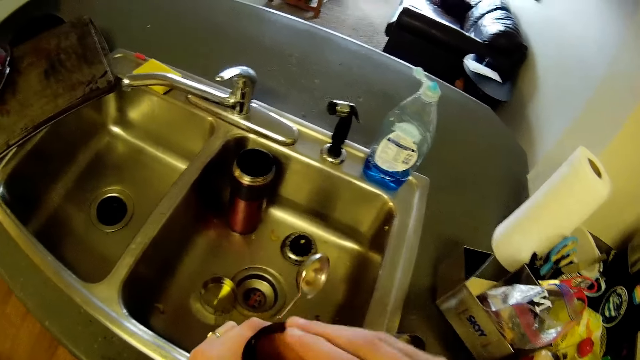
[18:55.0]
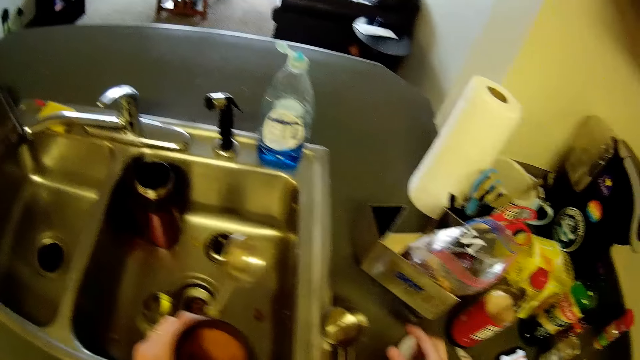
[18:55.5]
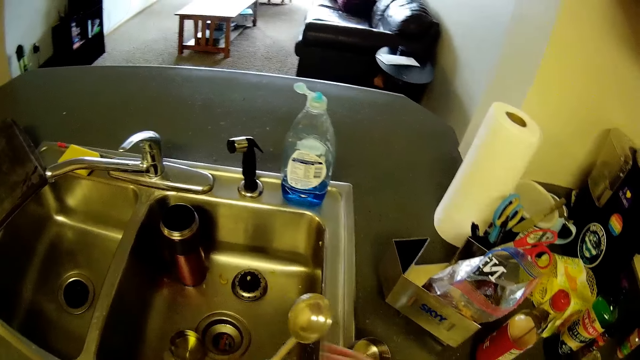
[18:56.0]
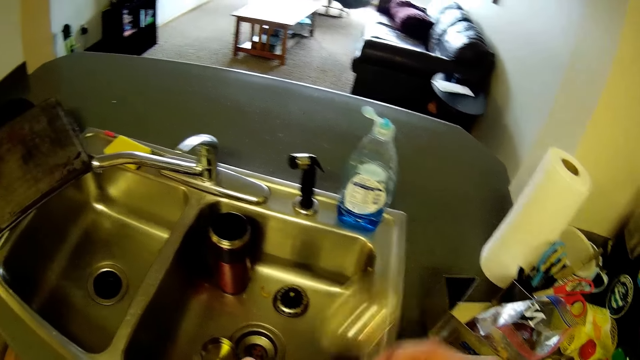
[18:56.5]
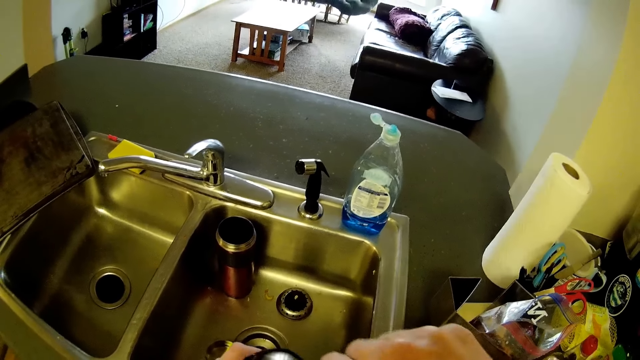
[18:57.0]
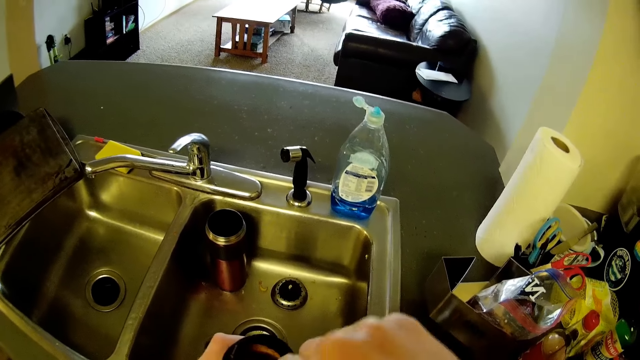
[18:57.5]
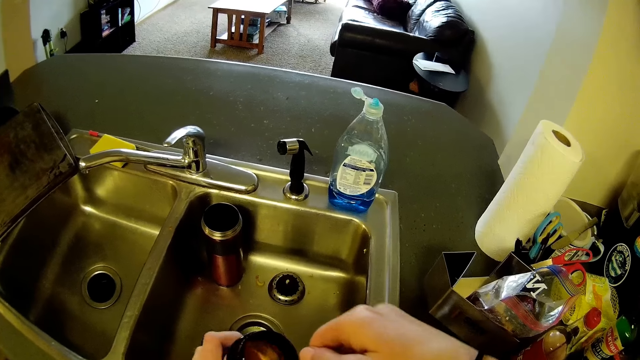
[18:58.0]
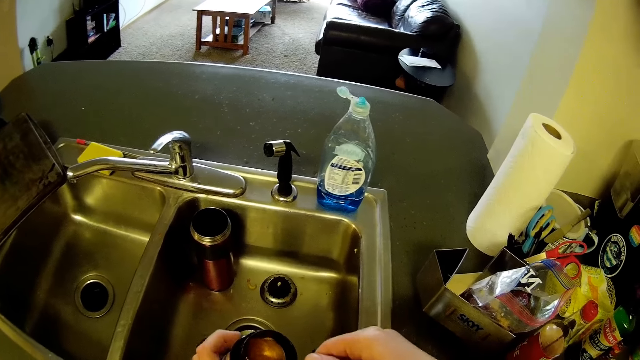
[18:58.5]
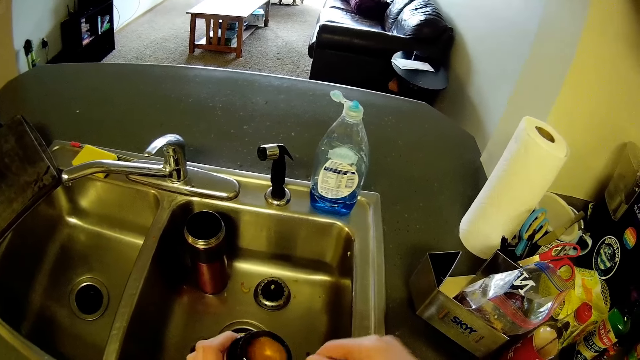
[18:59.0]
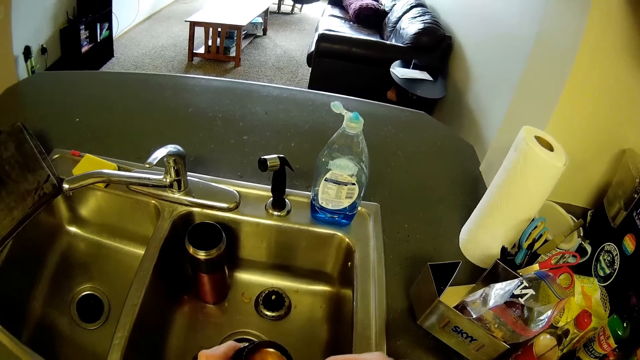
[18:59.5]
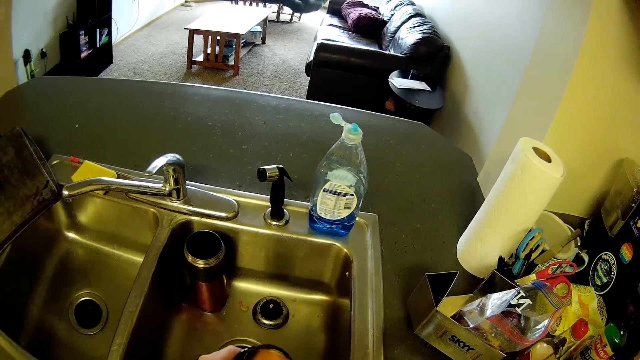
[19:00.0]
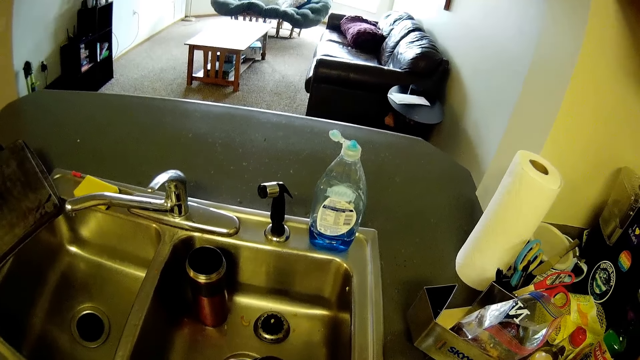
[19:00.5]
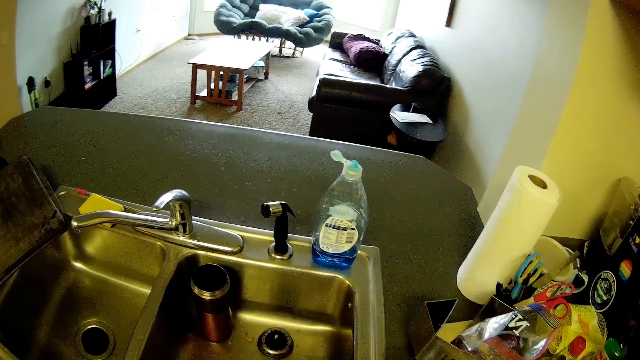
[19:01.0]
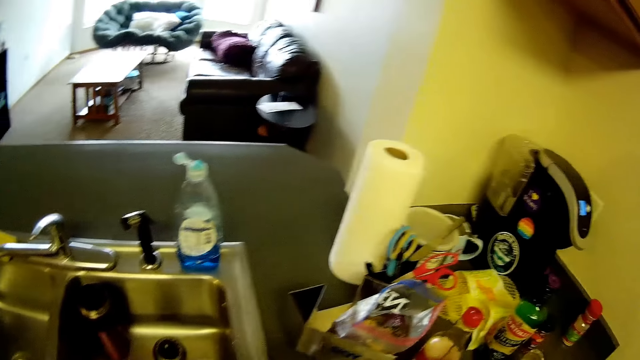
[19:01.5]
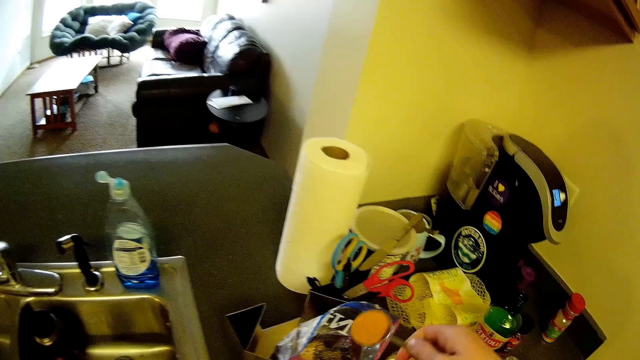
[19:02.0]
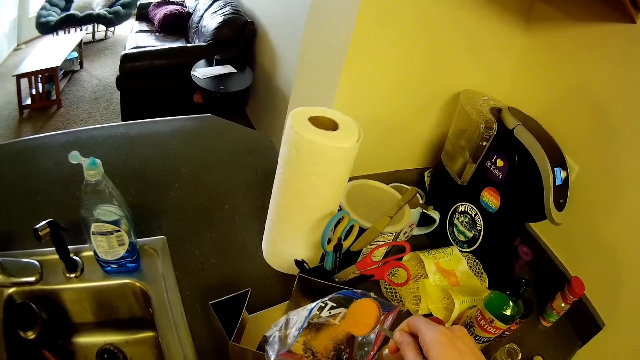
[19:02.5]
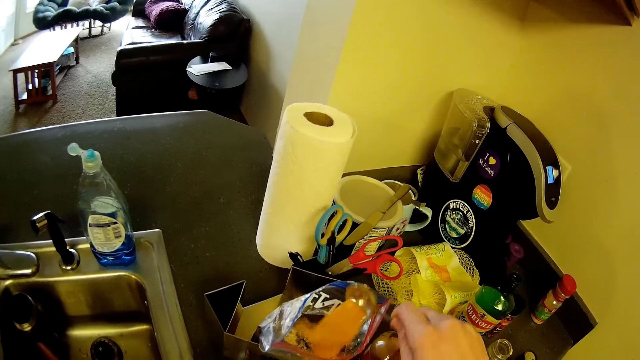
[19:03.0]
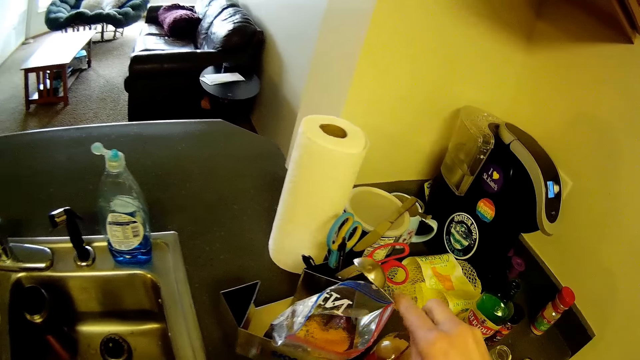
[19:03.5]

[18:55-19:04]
The camera wearer opens the inner cover of the lid and puts the inner cover on the counter top. He scoops out some content of the container of spice in his left hand with the measuring cup in his right hand. He pours the content in the measuring cup into the zipper bag on top of the kitchen cabinet.

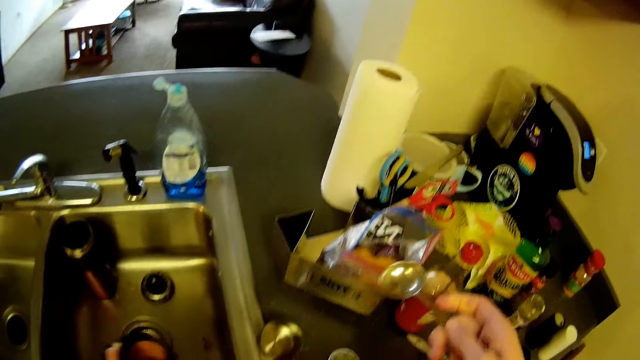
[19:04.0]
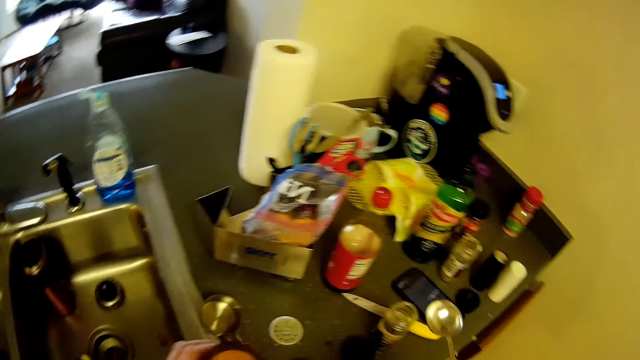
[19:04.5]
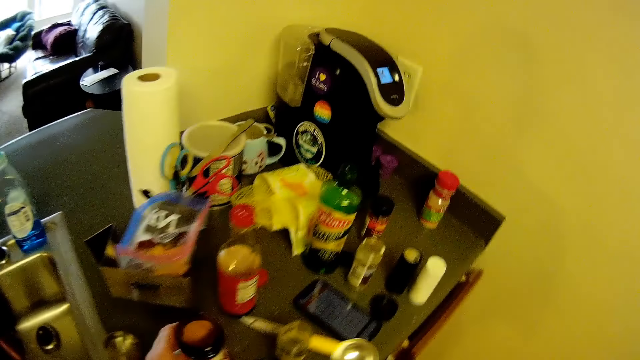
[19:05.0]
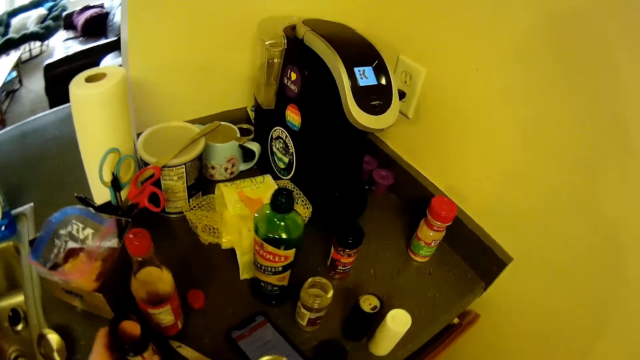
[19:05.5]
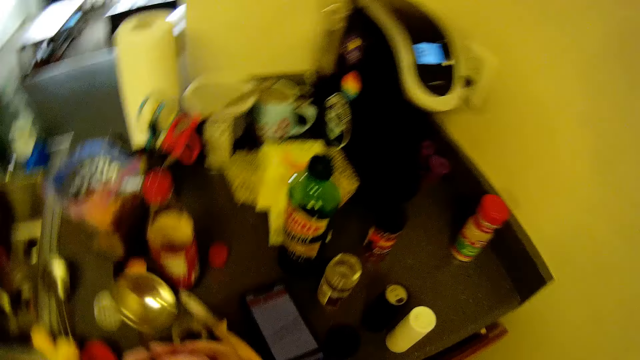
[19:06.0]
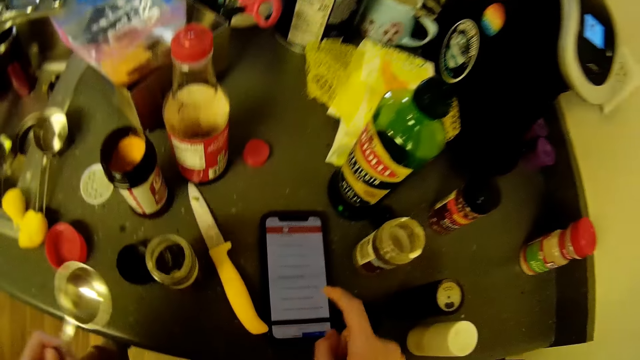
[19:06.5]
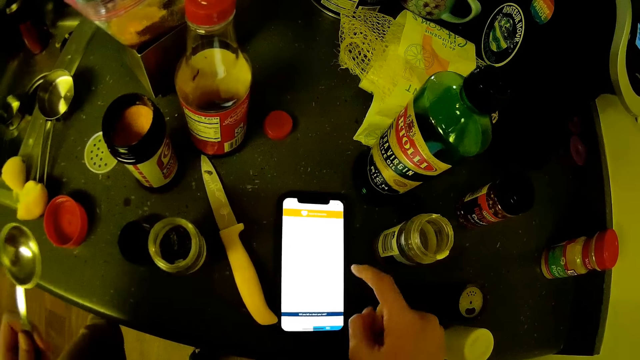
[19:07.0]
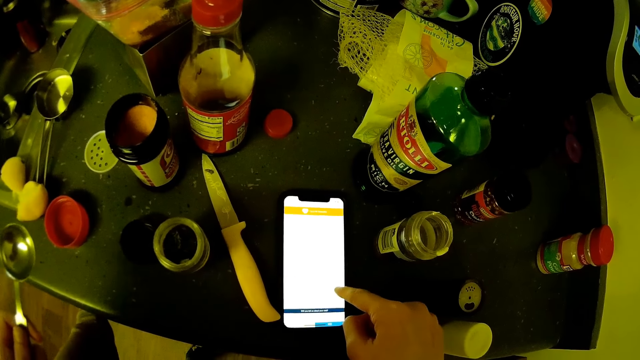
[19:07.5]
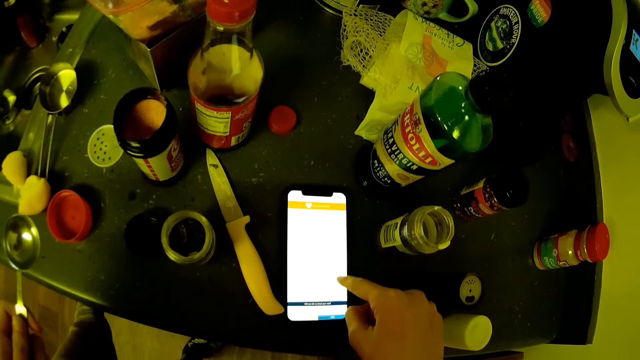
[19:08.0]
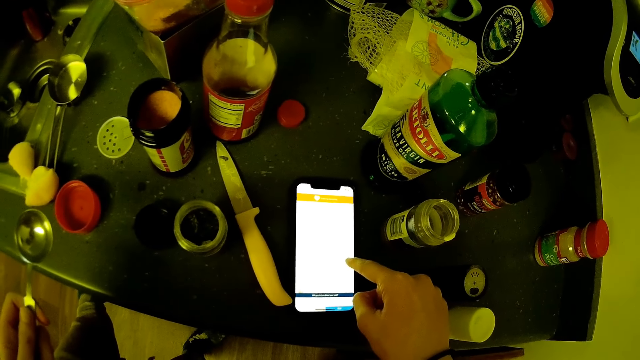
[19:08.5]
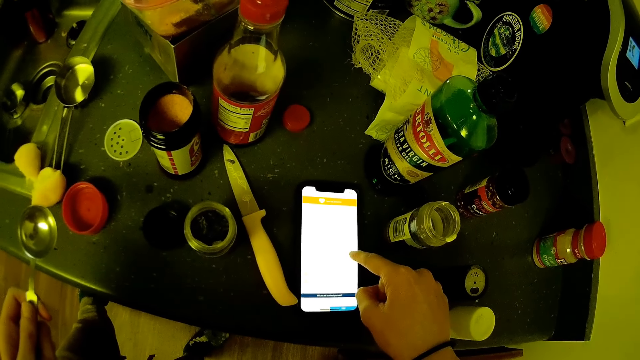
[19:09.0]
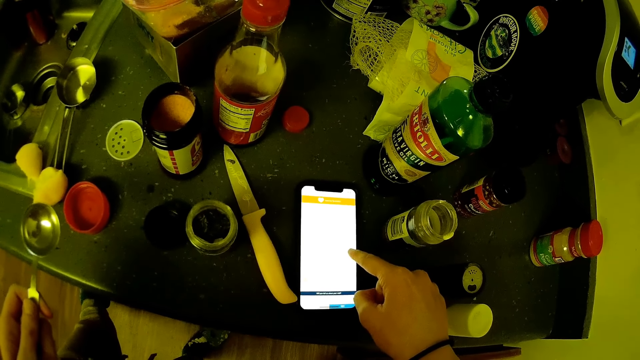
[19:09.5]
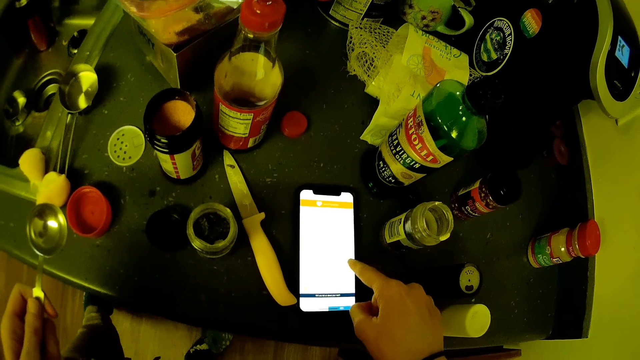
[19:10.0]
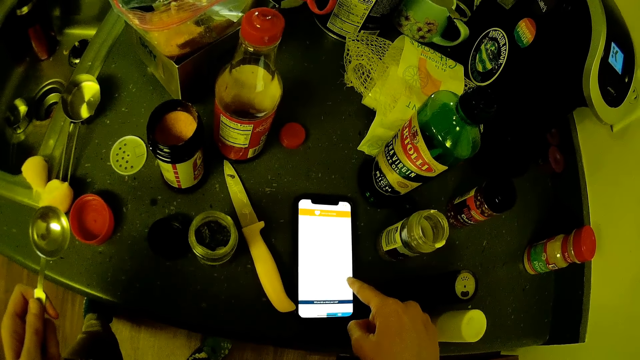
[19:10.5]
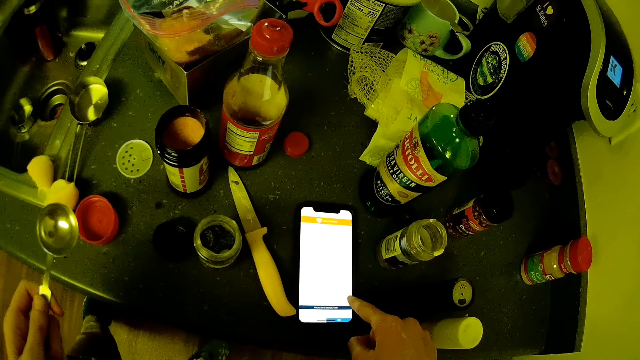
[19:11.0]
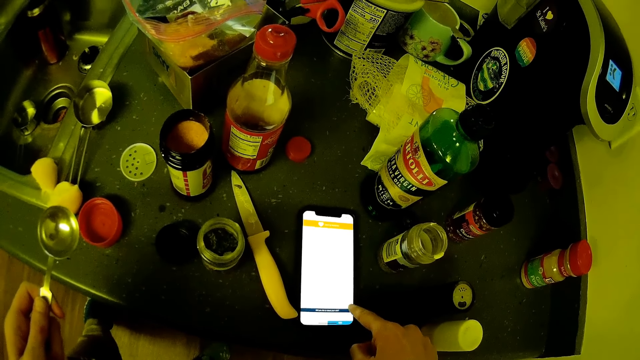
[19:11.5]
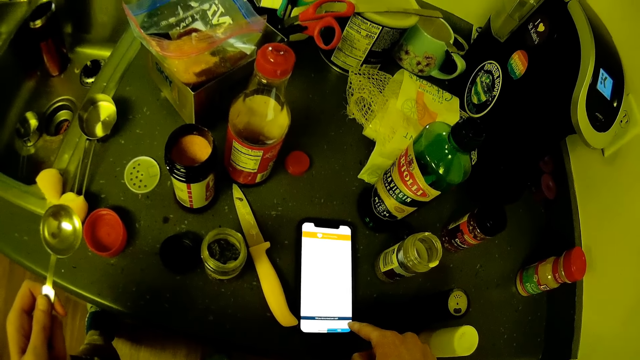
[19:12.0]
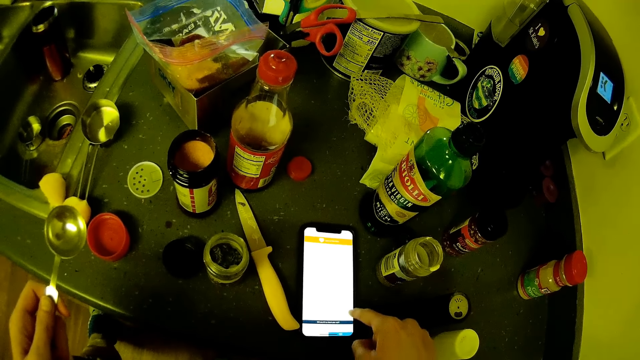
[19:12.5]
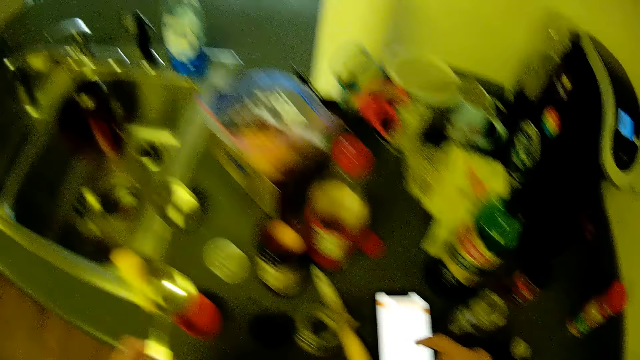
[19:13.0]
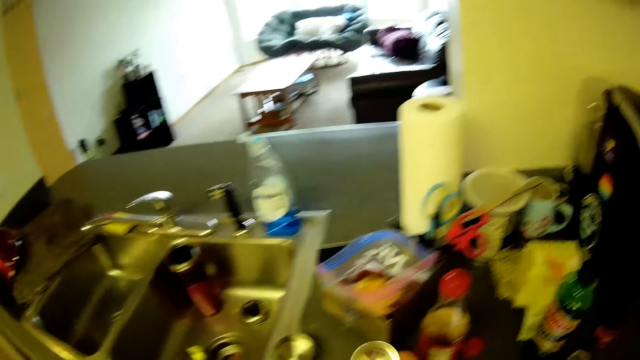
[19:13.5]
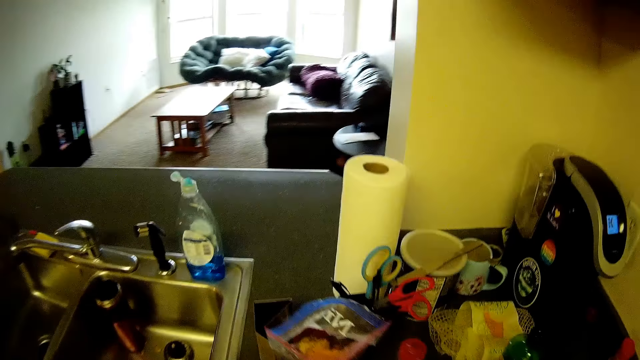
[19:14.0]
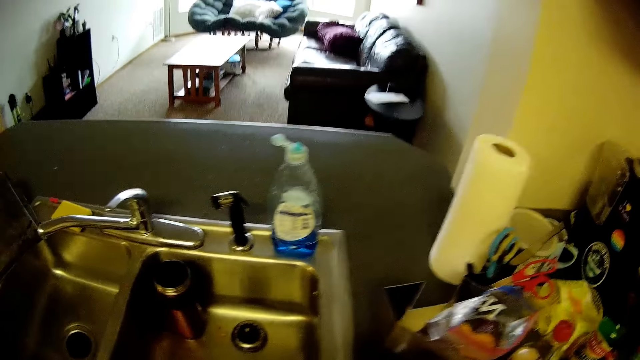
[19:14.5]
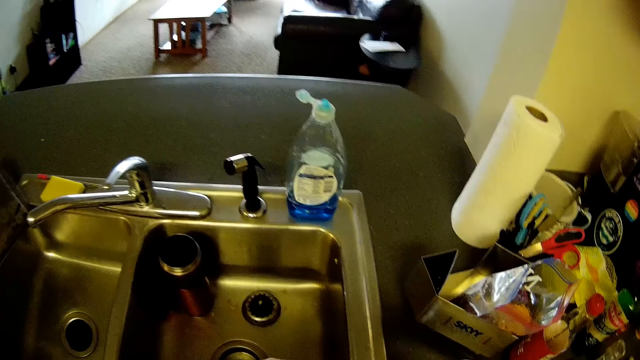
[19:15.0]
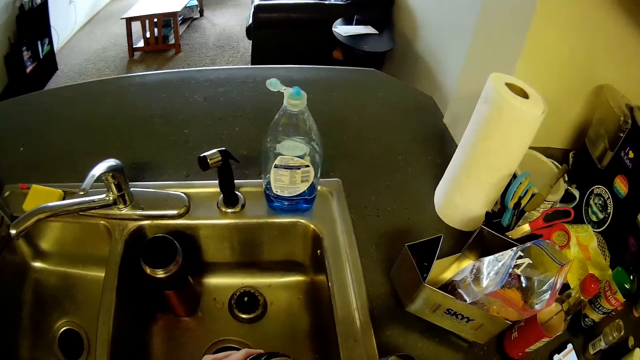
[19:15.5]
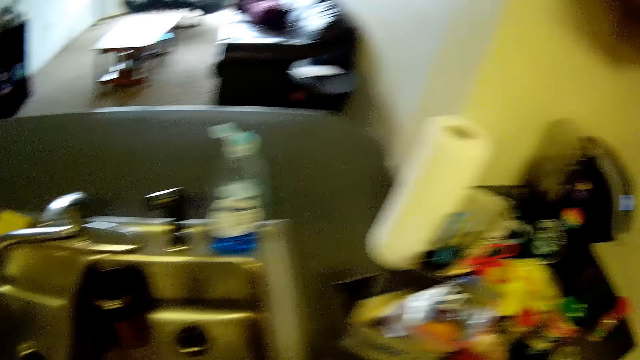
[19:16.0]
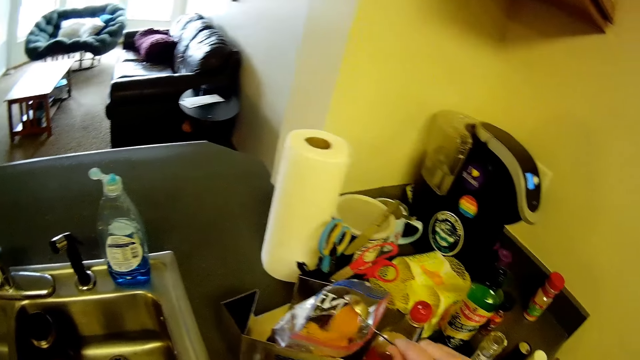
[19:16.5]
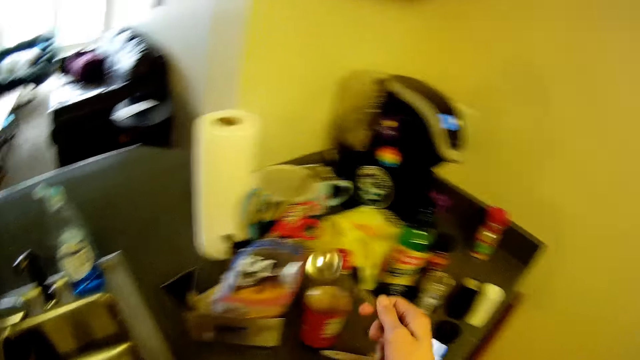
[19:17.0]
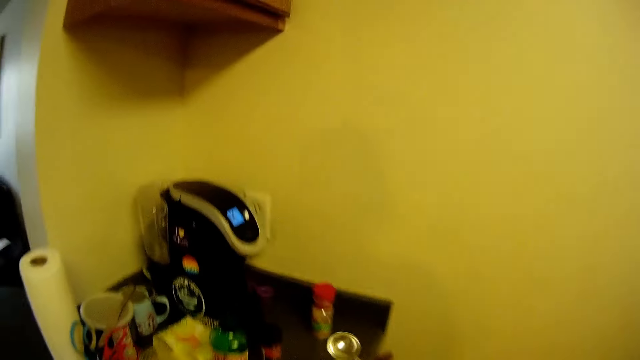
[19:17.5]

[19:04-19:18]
The camera wearer drops the container of spice in his left hand on top of the kitchen cabinet. He passes the measuring cup in his right hand to his left hand. He operates the mobile phone on top of the kitchen cabinet. He holds the measuring spoon. He operates the phone. He moves the camera around. He scoops out some content of the container of spice on top of the kitchen cabinet with the measuring cup in his right hand. He pours the content in the measuring cup into the zipper bag on top of the kitchen cabinet.
